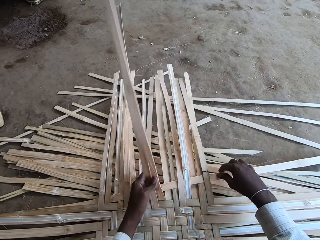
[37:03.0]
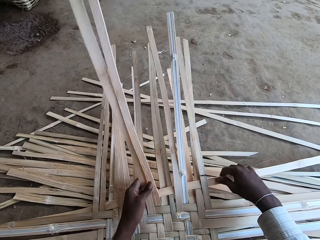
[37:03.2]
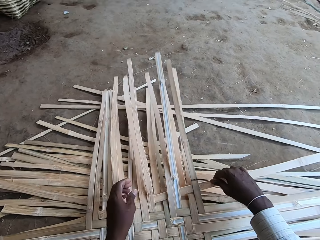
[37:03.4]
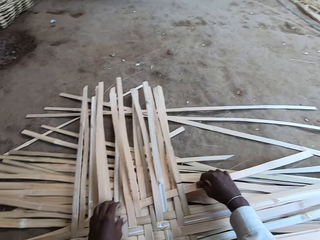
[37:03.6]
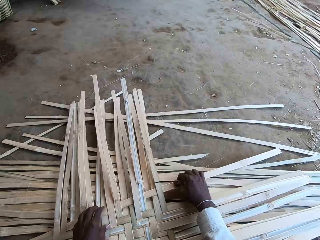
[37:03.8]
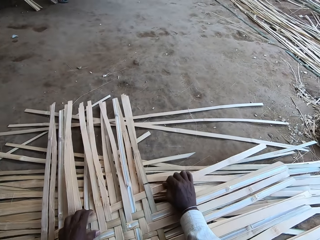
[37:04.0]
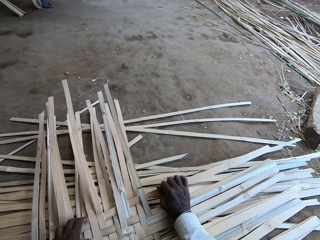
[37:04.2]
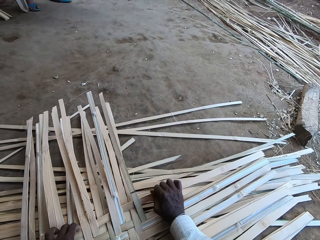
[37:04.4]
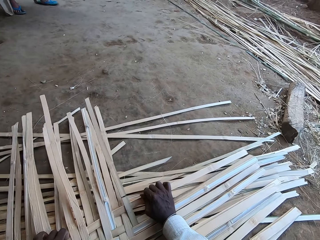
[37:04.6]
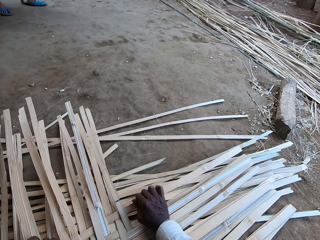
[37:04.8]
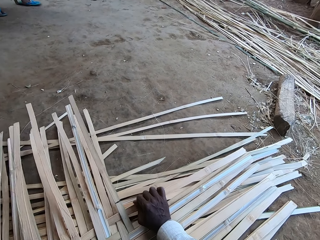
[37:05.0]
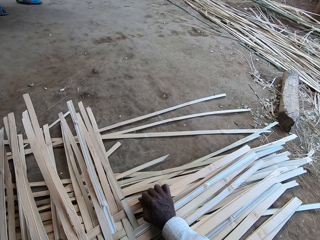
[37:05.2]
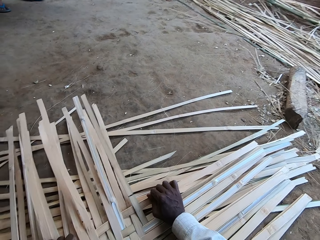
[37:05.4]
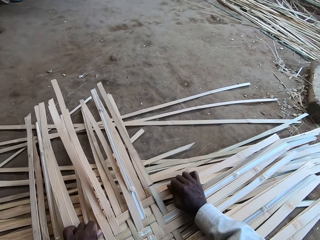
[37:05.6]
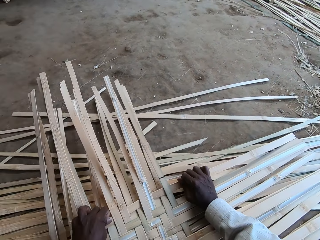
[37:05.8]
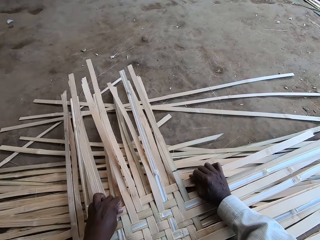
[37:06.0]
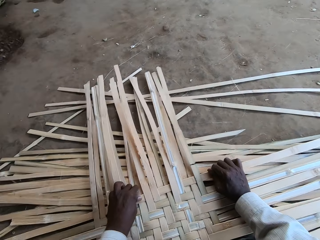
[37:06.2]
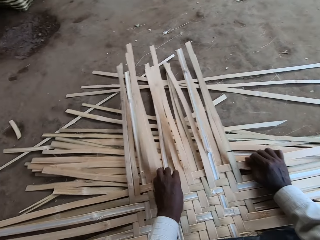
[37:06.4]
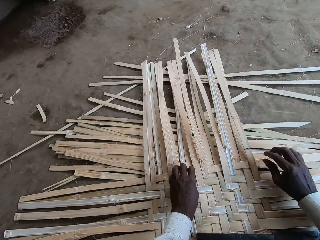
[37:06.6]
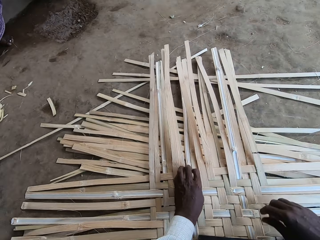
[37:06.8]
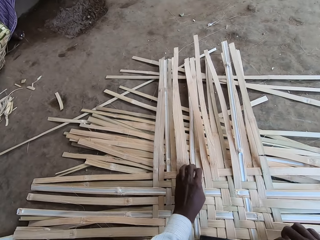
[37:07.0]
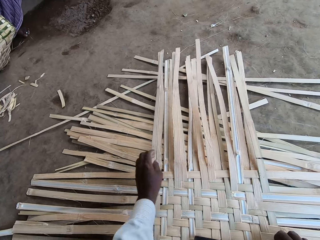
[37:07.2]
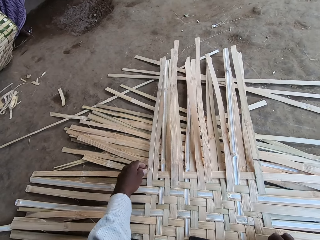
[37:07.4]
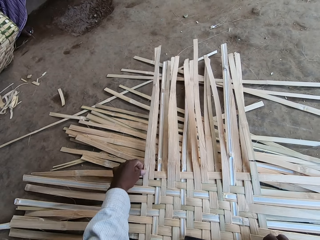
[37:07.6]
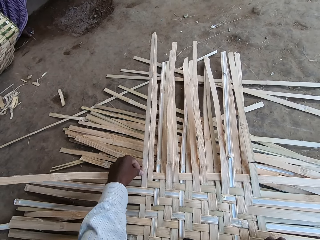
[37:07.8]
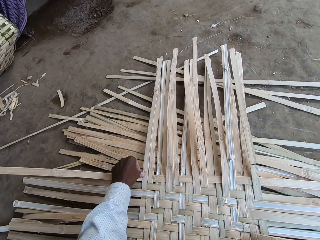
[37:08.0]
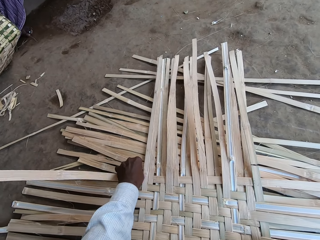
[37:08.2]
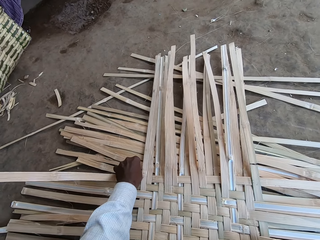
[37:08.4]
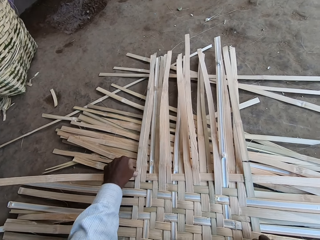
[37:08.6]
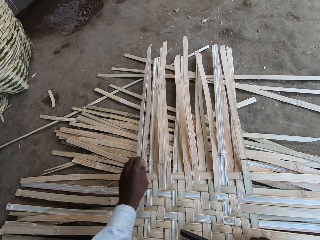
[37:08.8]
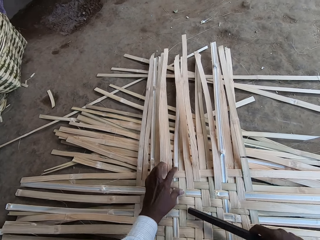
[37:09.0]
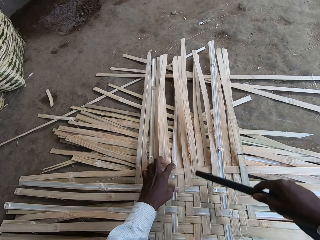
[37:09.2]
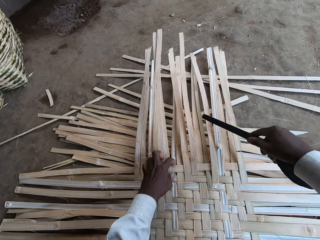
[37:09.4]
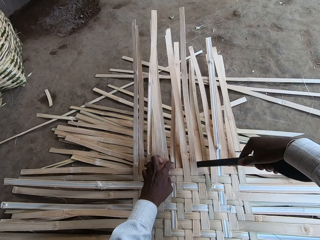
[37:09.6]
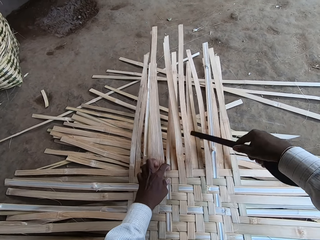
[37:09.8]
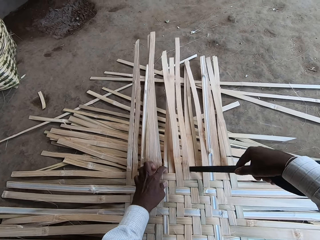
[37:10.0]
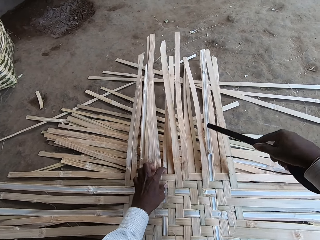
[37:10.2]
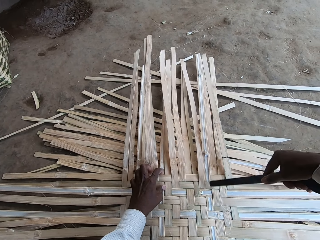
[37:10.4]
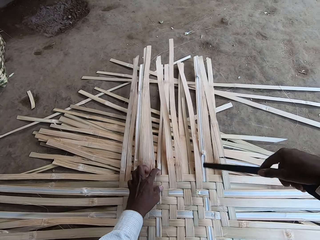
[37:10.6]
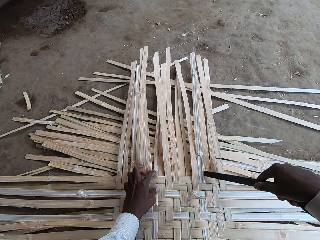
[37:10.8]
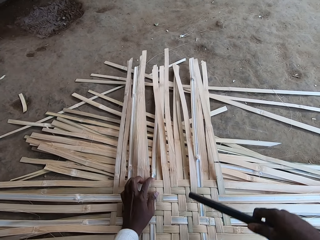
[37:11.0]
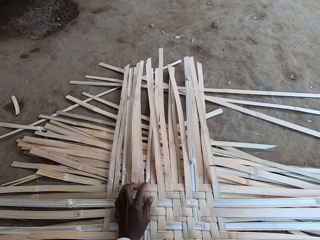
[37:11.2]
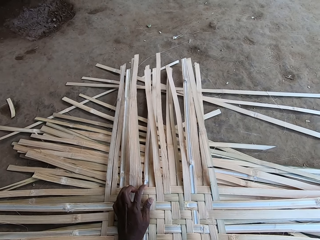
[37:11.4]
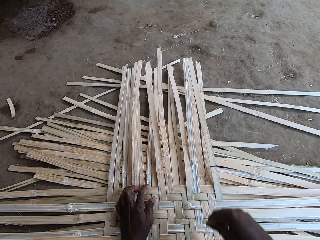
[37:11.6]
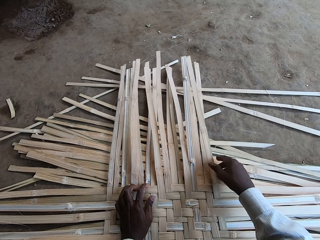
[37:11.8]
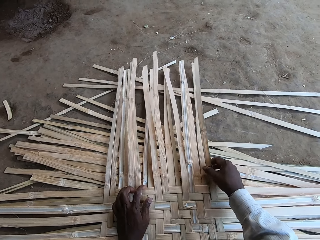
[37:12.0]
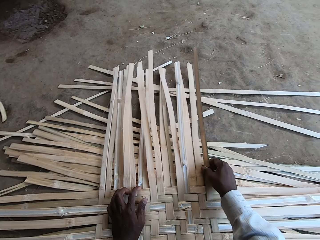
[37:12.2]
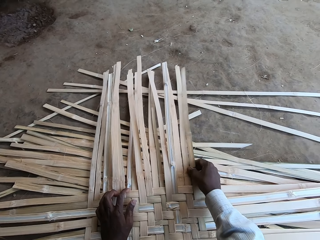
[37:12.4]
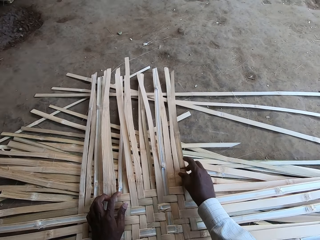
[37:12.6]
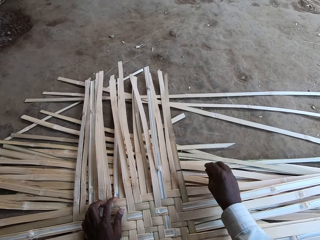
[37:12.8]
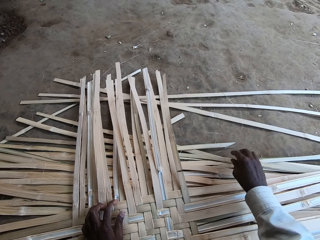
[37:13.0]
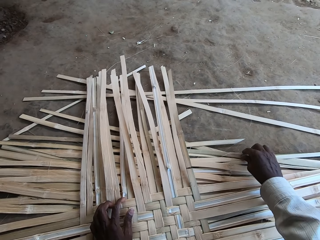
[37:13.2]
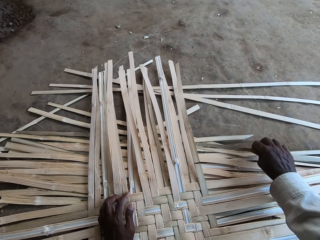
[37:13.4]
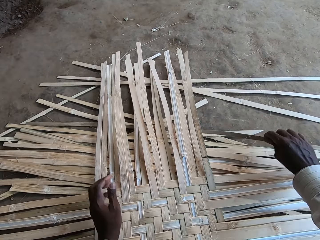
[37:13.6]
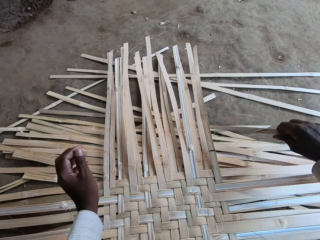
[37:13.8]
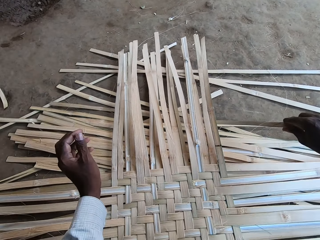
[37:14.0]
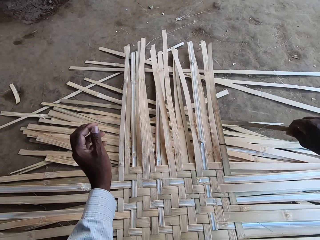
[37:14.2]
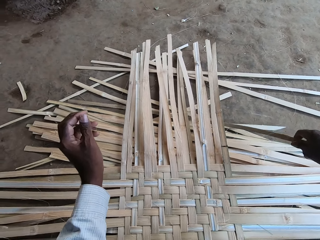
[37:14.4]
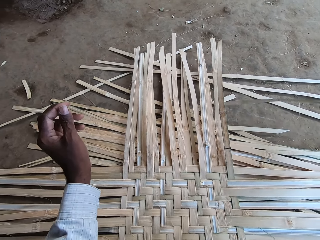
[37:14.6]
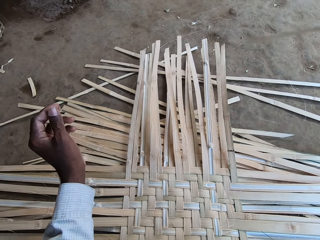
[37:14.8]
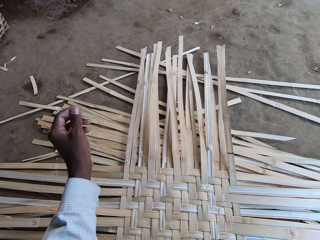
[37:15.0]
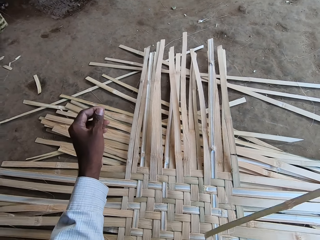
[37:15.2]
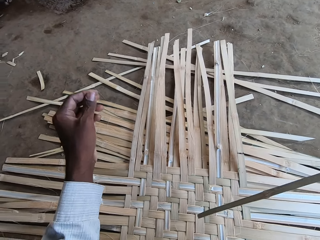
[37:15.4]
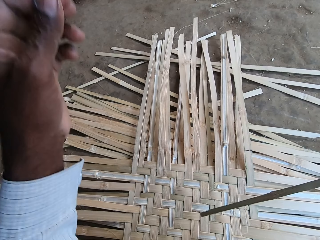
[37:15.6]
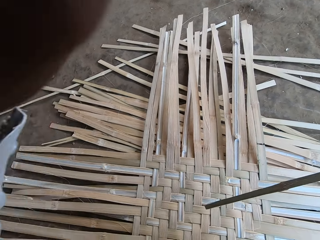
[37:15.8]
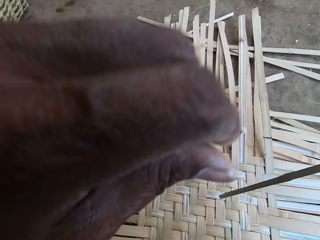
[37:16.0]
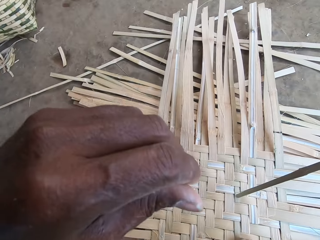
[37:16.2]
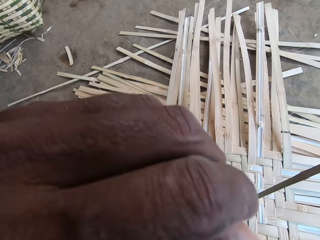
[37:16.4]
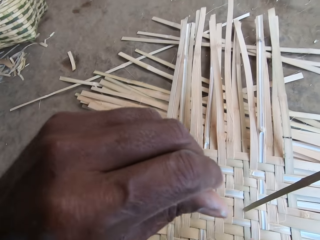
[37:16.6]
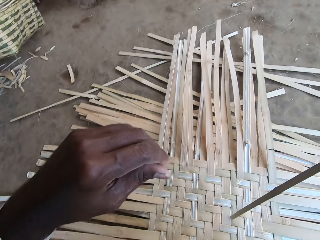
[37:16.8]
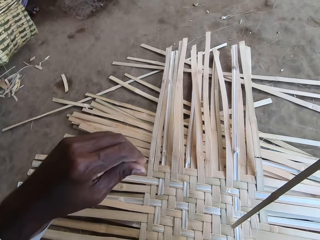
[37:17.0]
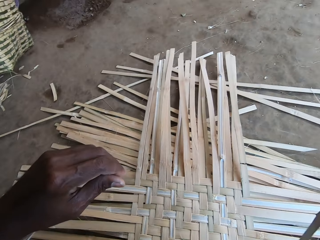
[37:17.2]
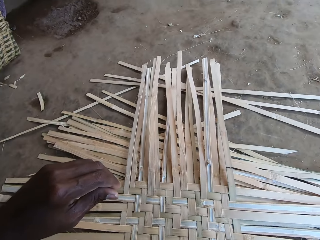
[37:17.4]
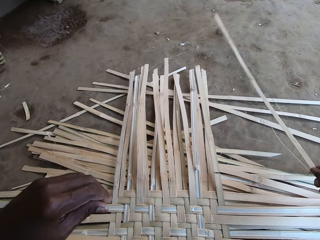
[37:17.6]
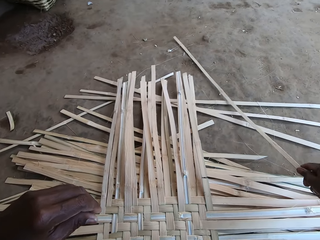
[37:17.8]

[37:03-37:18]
The camera wearer fits the bamboo strip in the mat with the stick in his right hand. He picks the stick from the mat with his right hand. He touches the bamboo strip in the mat with his left hand. He fits the bamboo strip in the mat with the stick in his right hand. He hammers the dried palm reeds. He drops the stick in his right hand on the mat. He touches a bamboo strip in the mat with his right hand. He picks a bamboo strip from the ground with his right hand. He raises the hand. He touches his nose with his left hand.

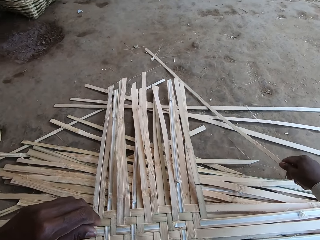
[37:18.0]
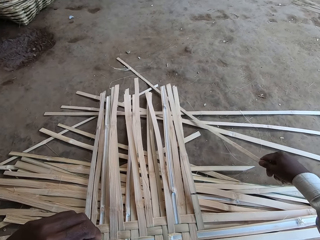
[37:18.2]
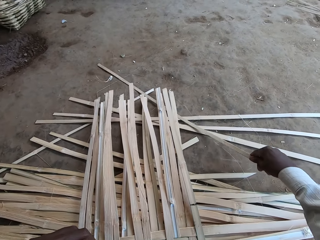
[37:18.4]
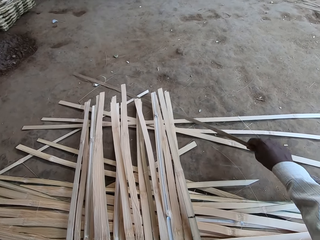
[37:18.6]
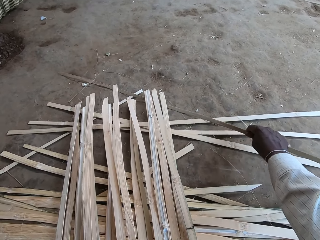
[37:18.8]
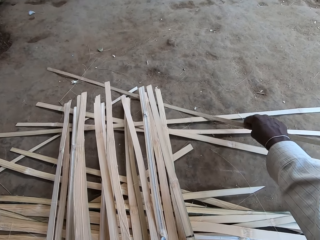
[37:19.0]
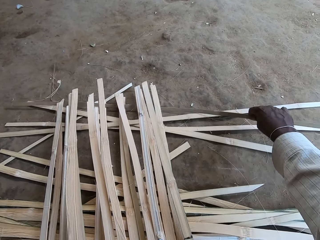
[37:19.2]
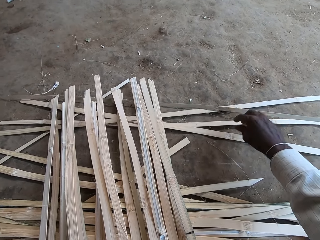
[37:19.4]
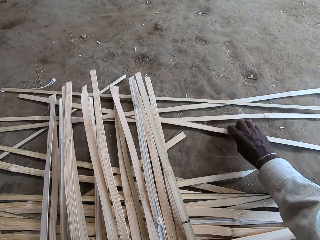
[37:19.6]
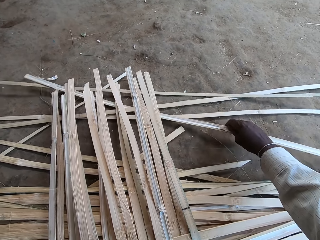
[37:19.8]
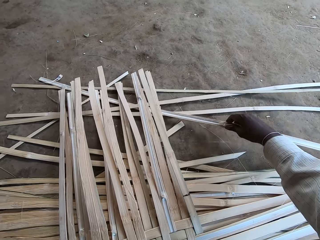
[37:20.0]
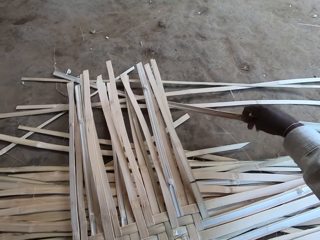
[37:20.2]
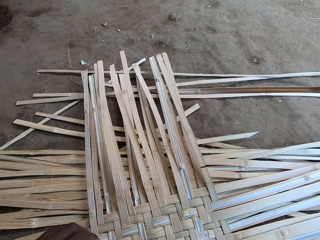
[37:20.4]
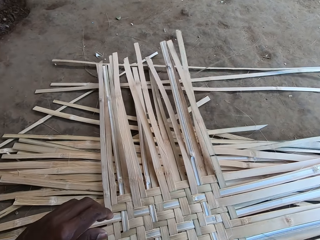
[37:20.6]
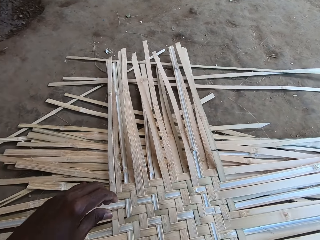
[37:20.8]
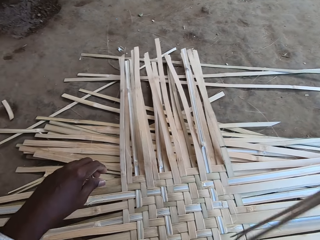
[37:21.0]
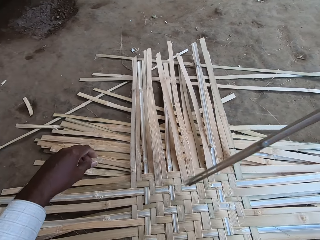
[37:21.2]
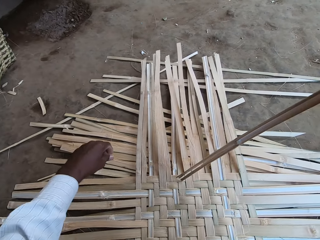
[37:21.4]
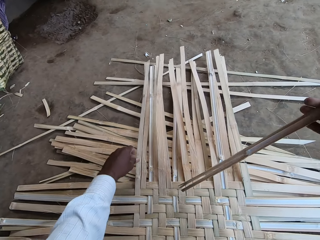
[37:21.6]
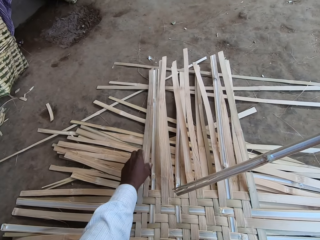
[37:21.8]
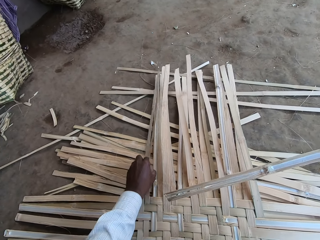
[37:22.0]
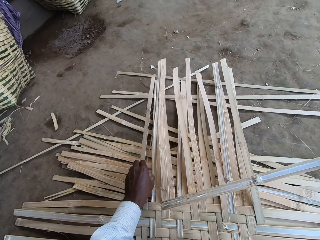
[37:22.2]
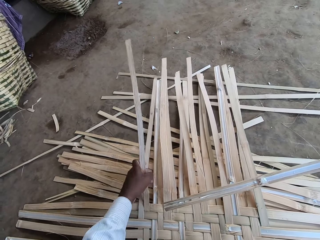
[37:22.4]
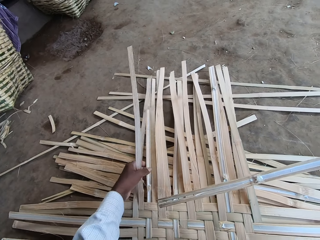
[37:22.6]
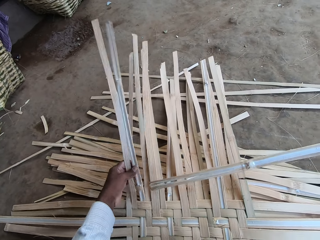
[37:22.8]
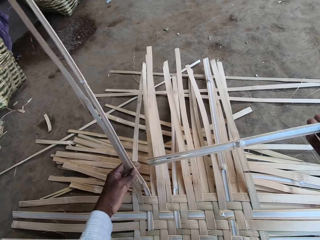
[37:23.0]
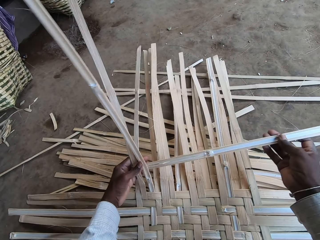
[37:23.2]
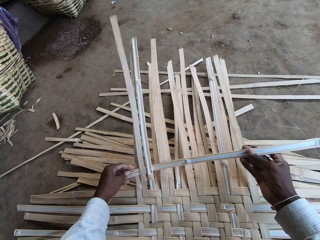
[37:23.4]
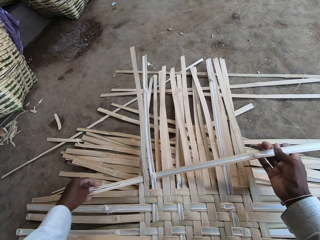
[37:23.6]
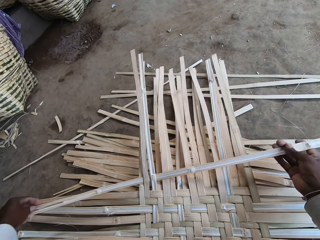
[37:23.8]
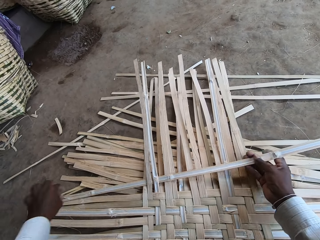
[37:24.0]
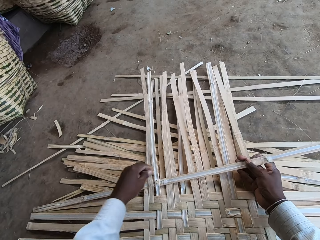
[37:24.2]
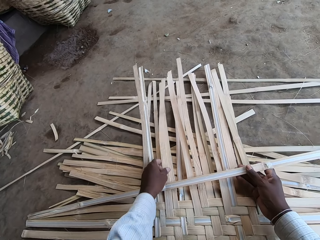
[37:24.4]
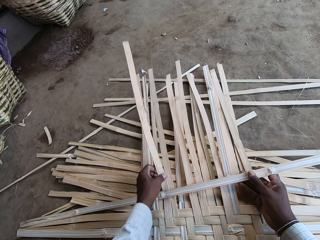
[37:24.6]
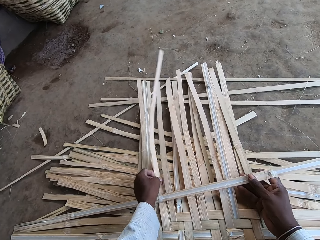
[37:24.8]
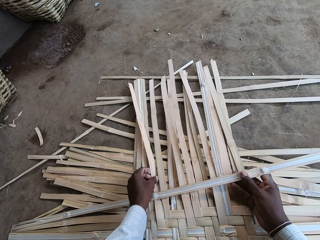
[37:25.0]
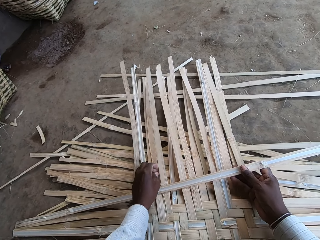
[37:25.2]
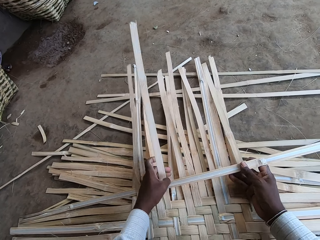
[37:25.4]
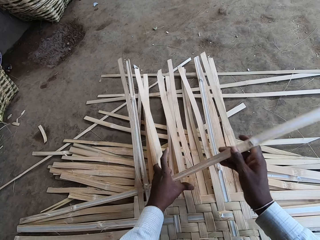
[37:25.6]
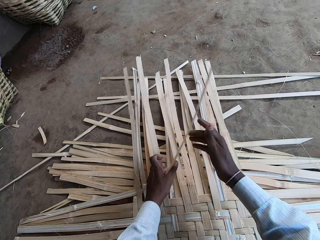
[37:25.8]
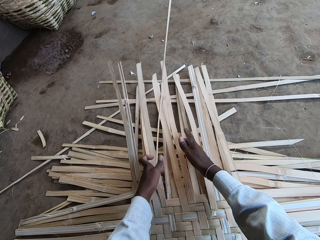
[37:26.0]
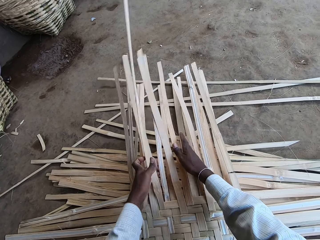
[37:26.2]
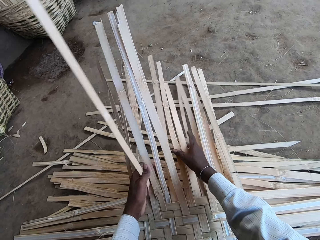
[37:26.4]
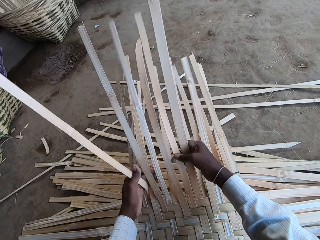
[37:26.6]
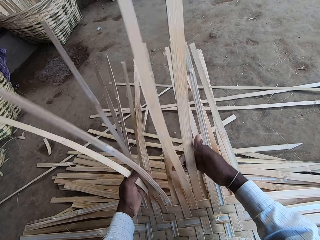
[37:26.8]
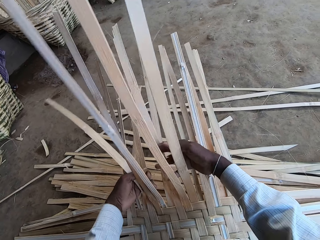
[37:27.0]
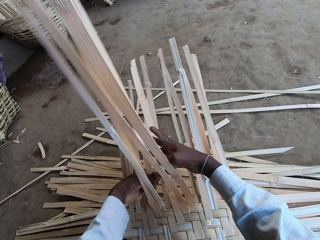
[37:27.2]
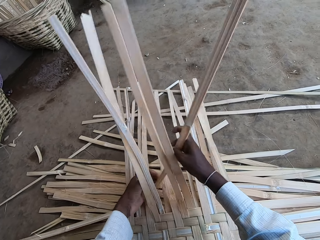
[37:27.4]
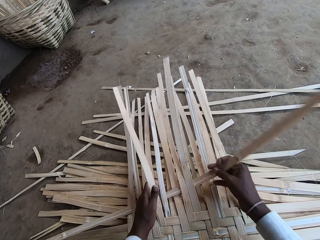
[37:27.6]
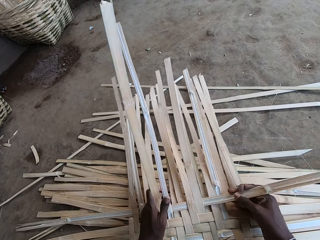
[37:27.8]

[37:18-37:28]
The camera wearer drops the bamboo strip in his right hand on the ground. He picks a bamboo strip from the ground with his right hand. He weaves the mat on the ground with the bamboo strips in his hands. He fixes the dried palm reeds.
